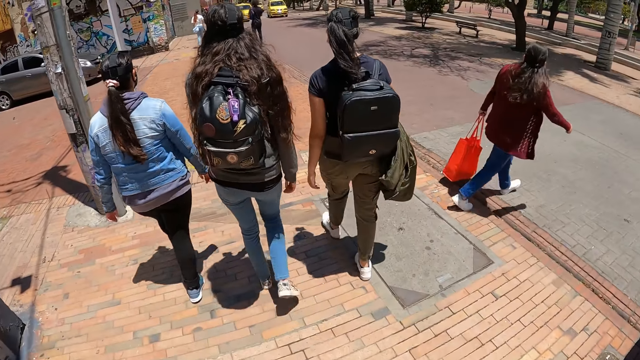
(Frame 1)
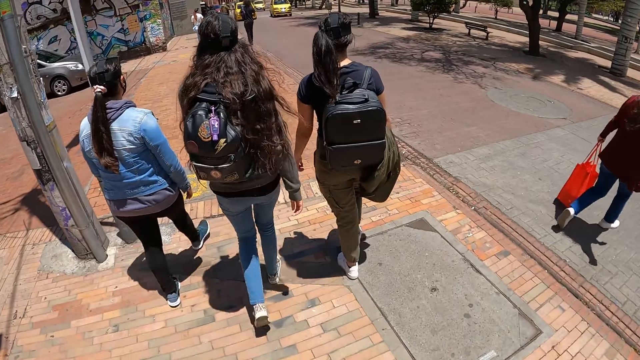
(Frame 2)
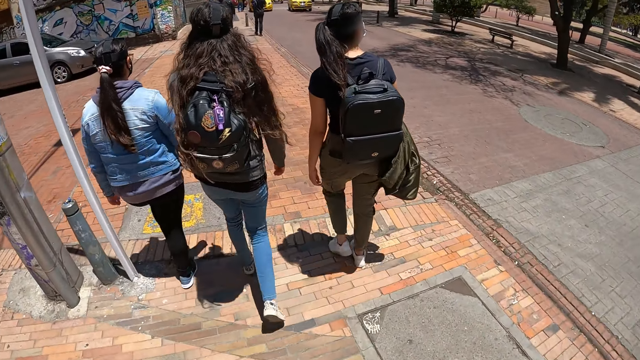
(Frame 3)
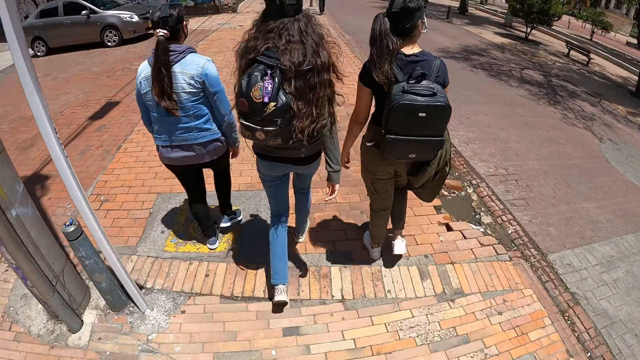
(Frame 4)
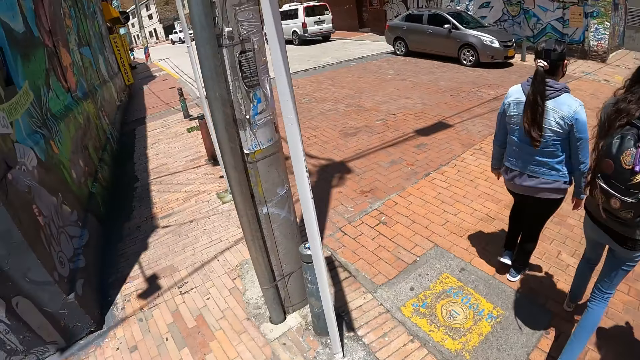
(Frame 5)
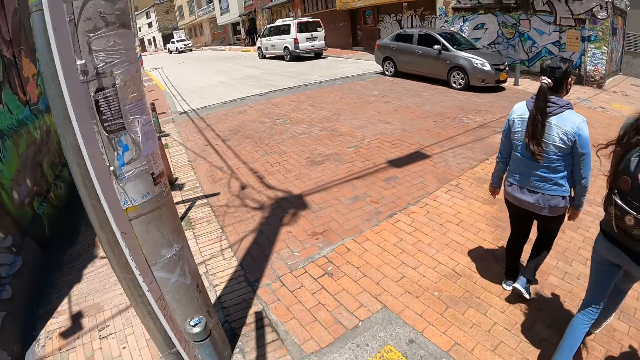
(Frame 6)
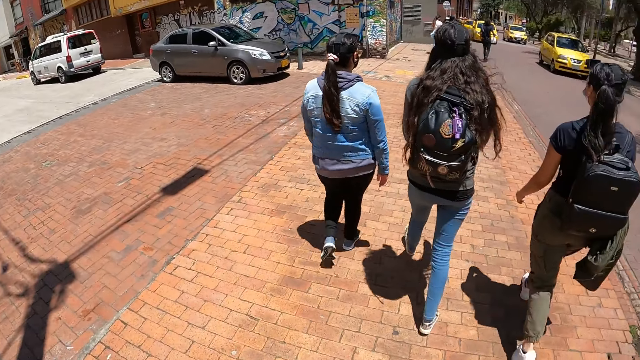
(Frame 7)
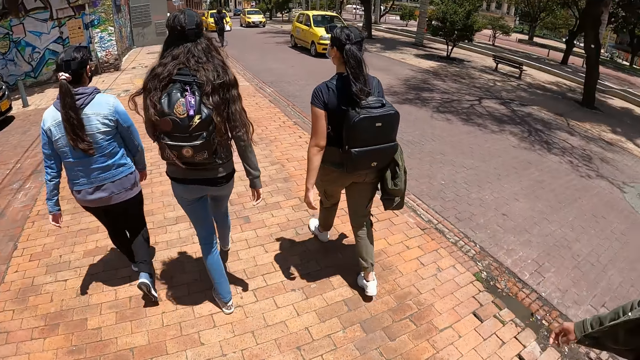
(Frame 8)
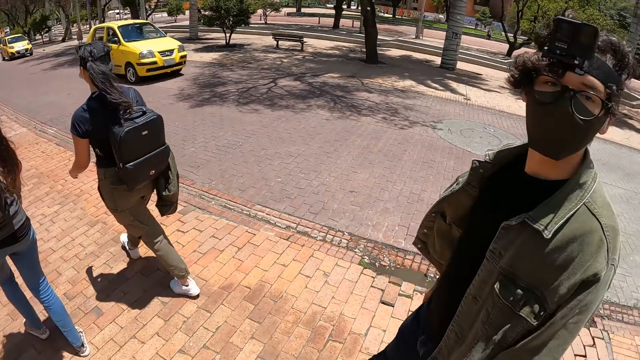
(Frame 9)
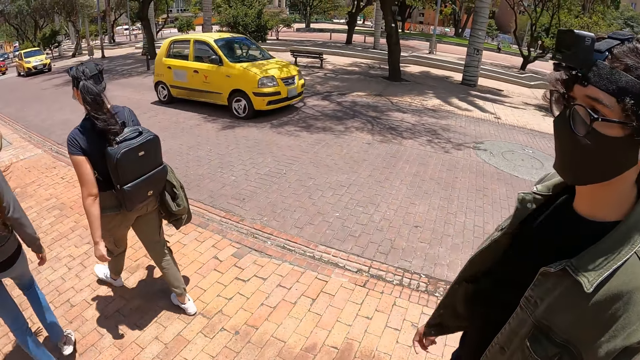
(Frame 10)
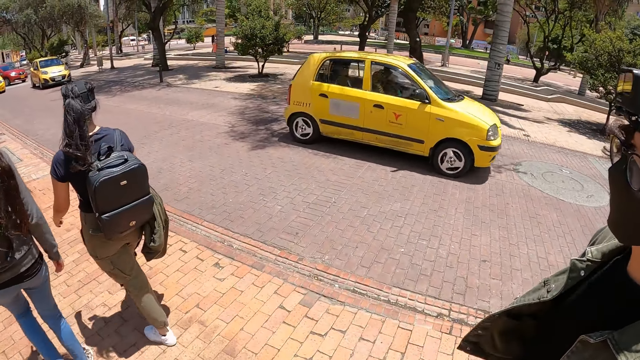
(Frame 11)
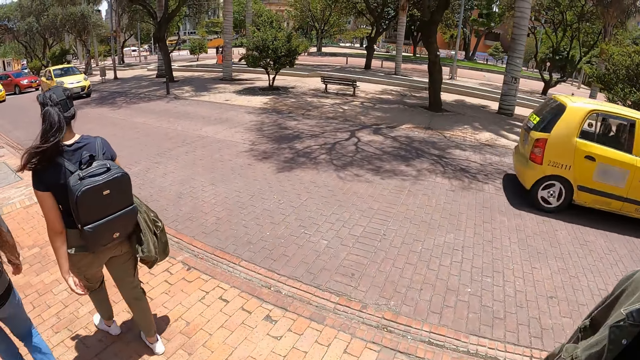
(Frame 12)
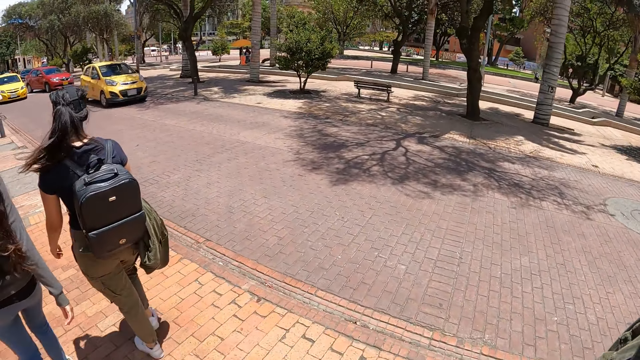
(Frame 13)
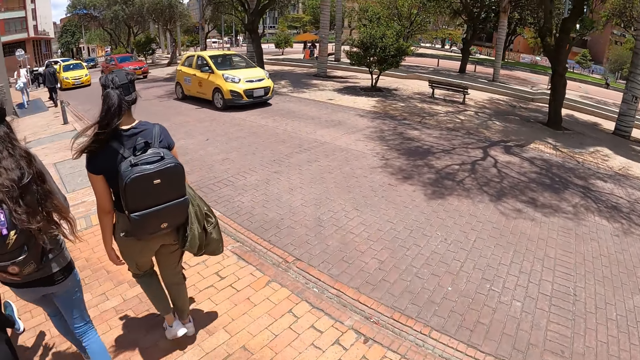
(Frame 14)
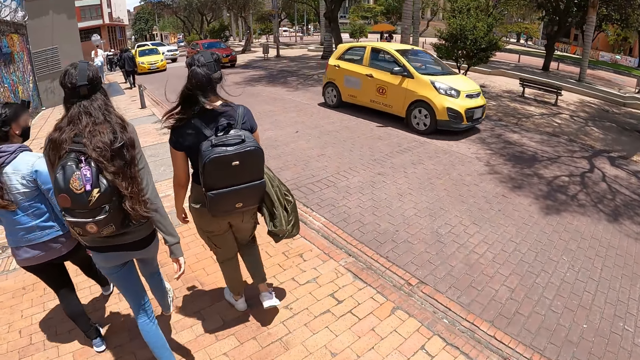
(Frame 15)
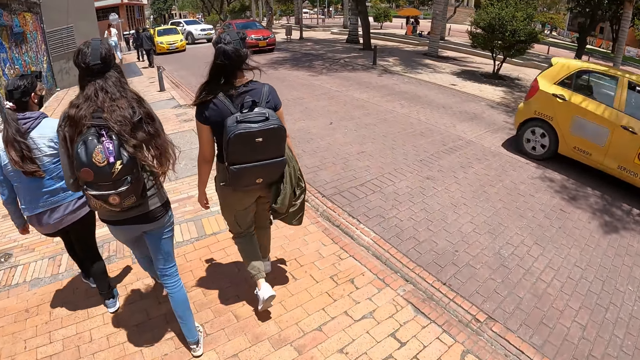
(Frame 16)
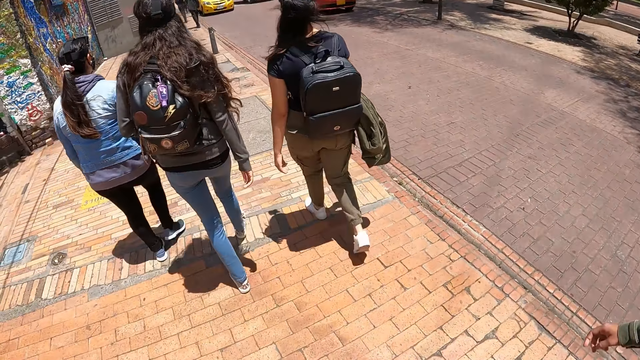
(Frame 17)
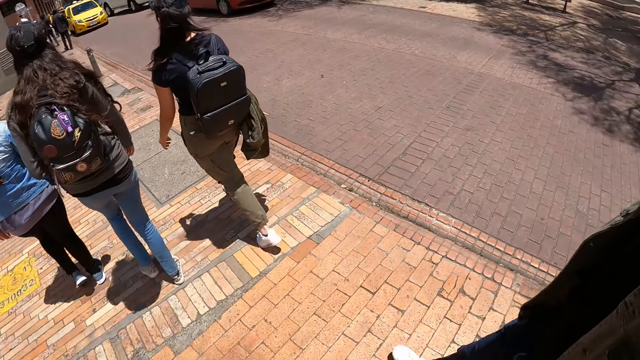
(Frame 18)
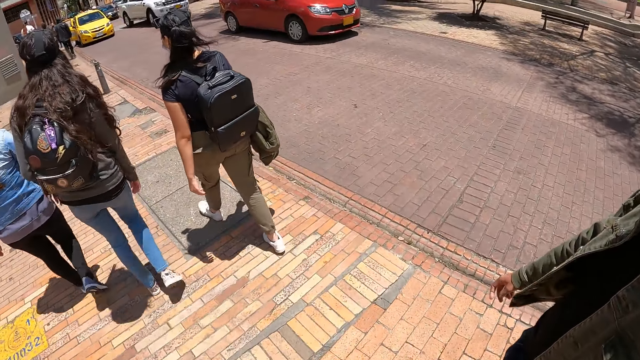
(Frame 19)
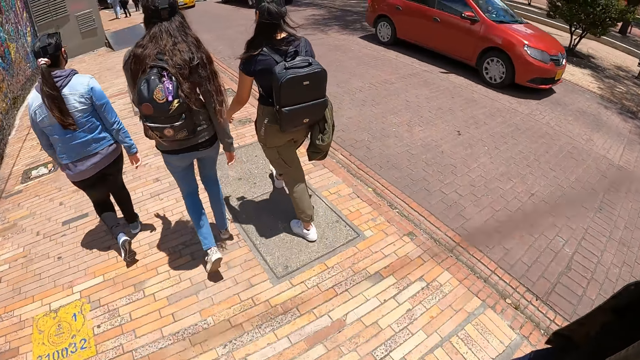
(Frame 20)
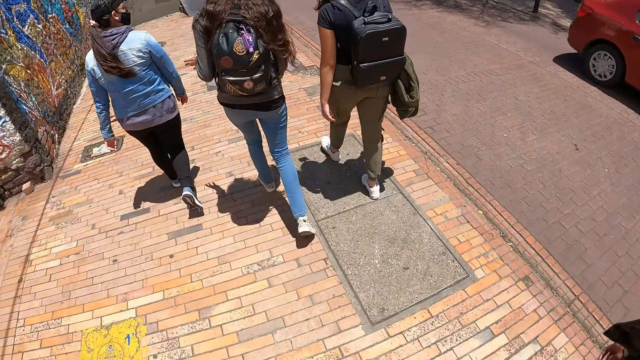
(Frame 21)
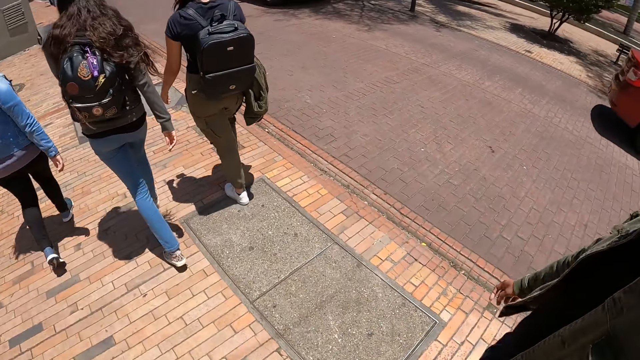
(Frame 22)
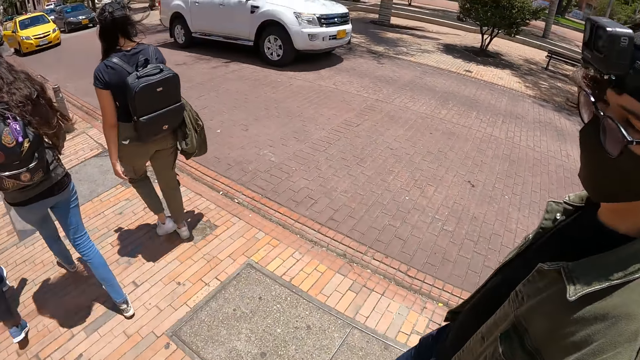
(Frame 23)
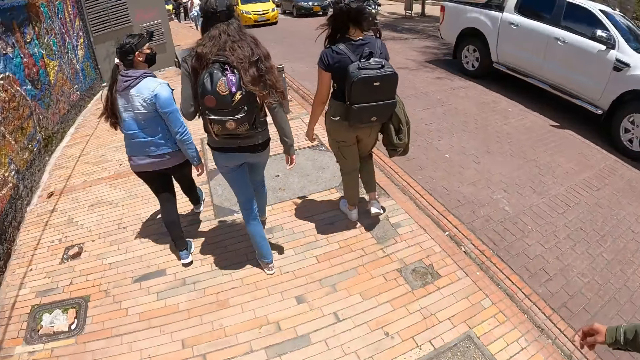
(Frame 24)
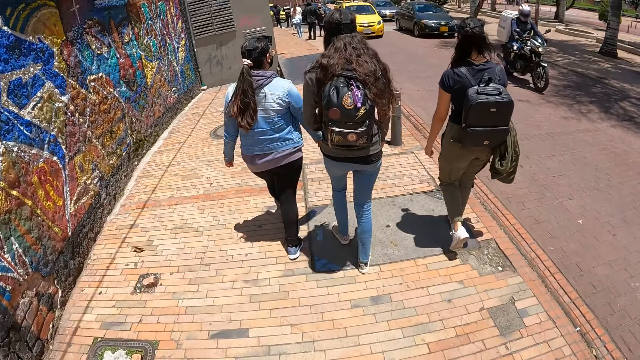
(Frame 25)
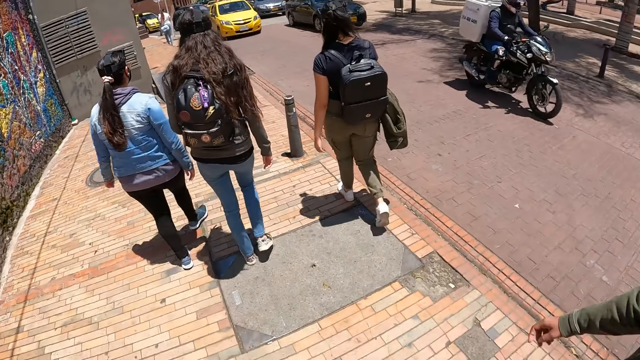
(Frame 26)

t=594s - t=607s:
The camera wearer looks around. They walk on the pavement.

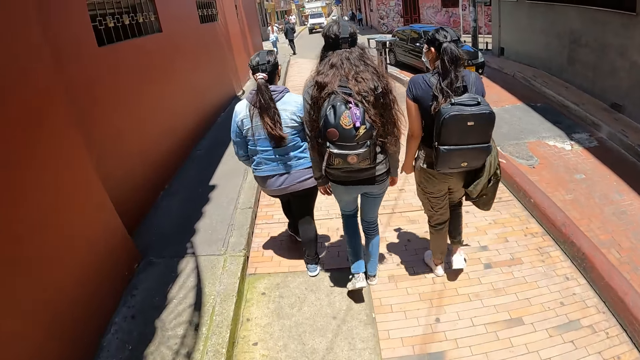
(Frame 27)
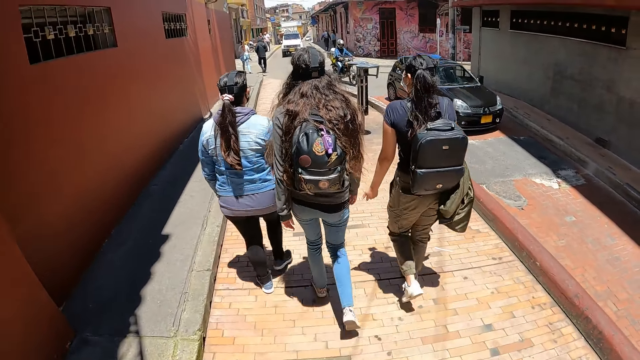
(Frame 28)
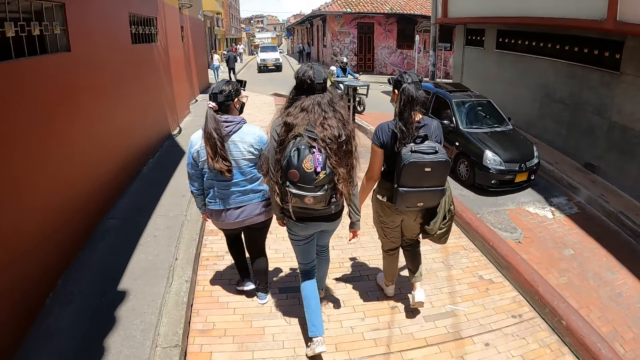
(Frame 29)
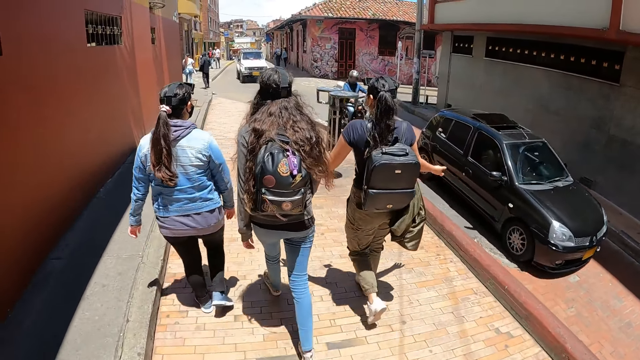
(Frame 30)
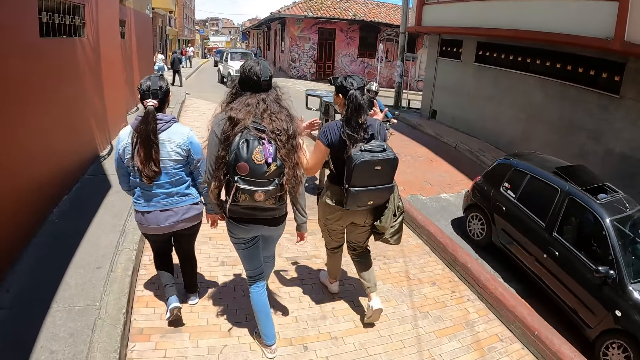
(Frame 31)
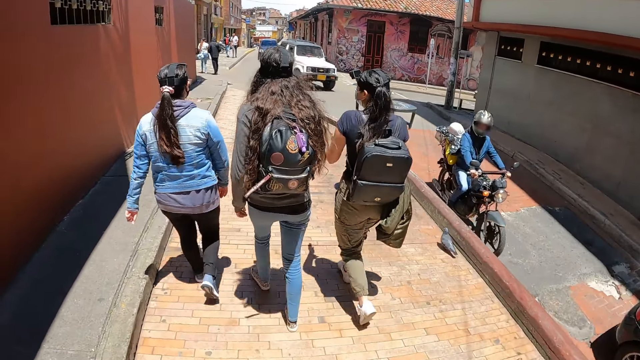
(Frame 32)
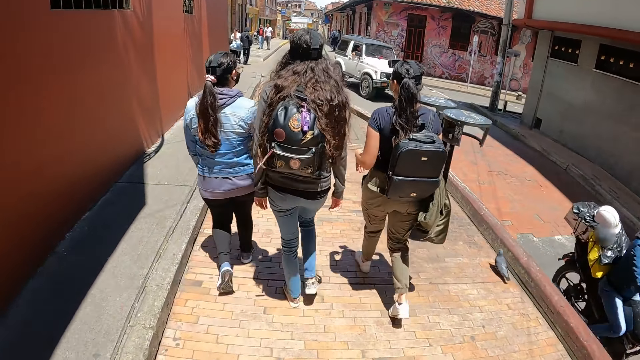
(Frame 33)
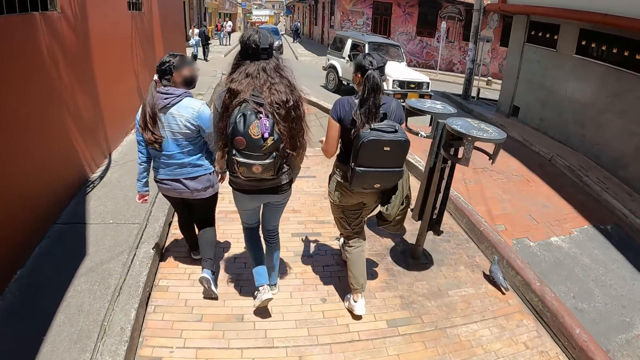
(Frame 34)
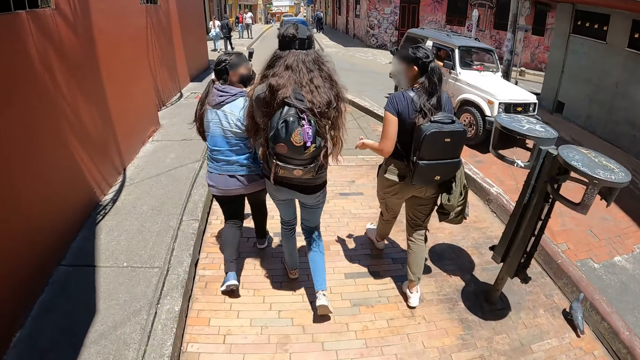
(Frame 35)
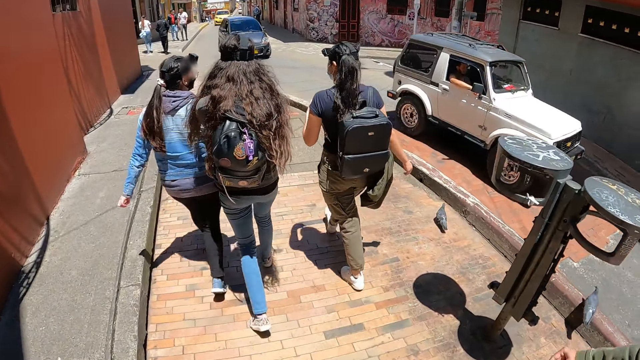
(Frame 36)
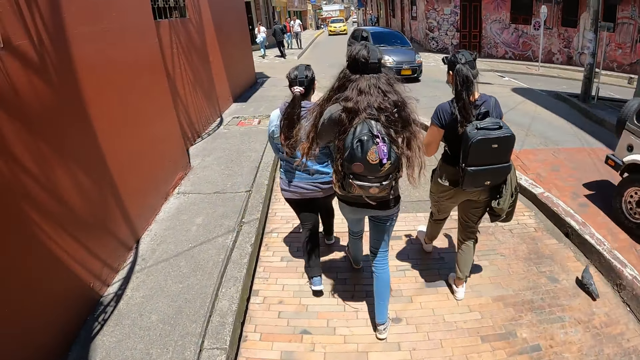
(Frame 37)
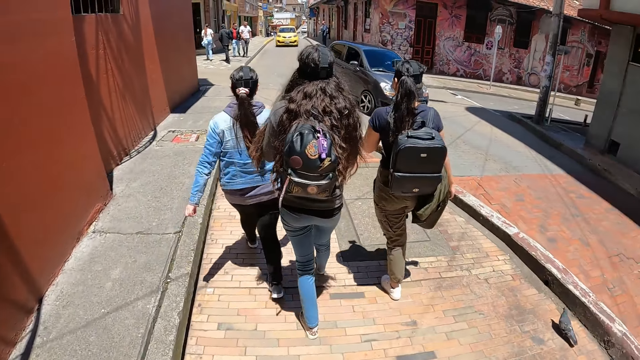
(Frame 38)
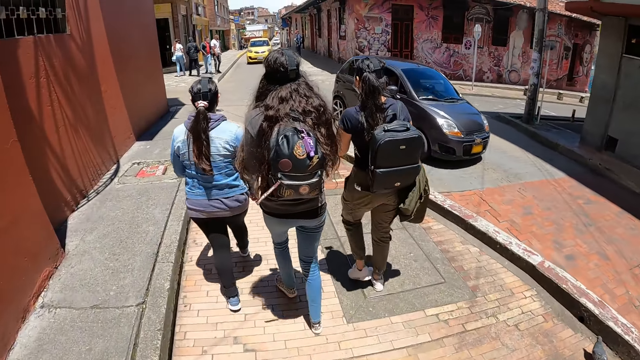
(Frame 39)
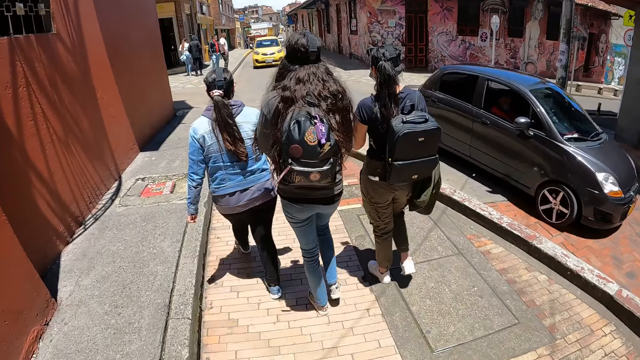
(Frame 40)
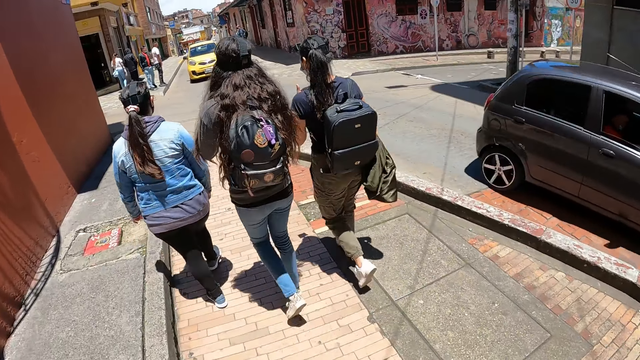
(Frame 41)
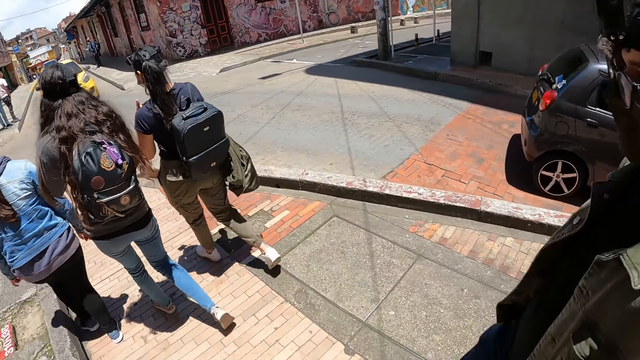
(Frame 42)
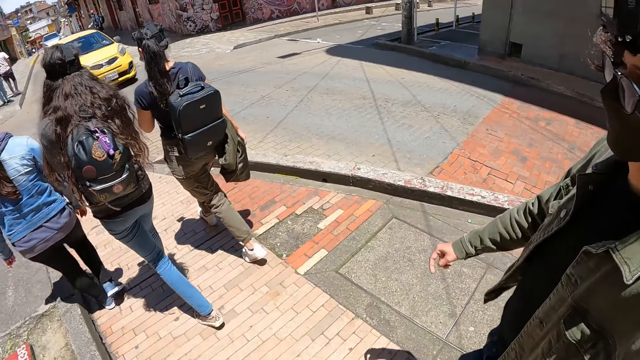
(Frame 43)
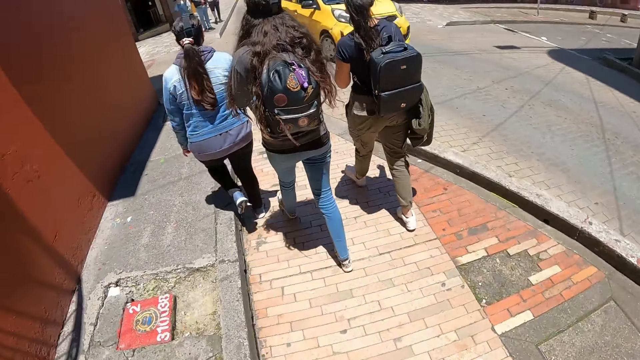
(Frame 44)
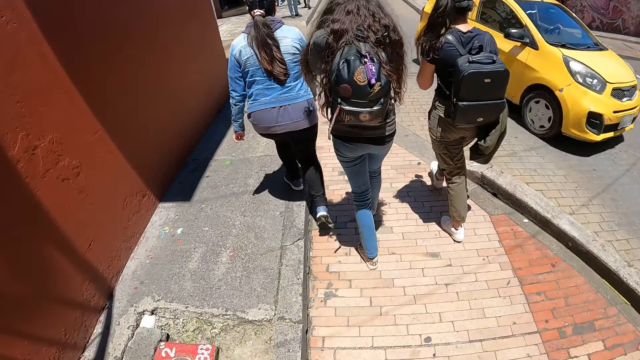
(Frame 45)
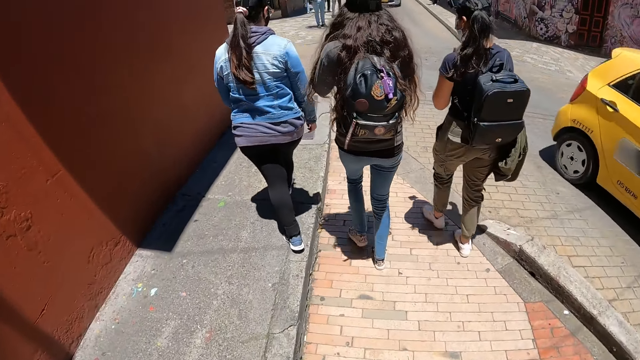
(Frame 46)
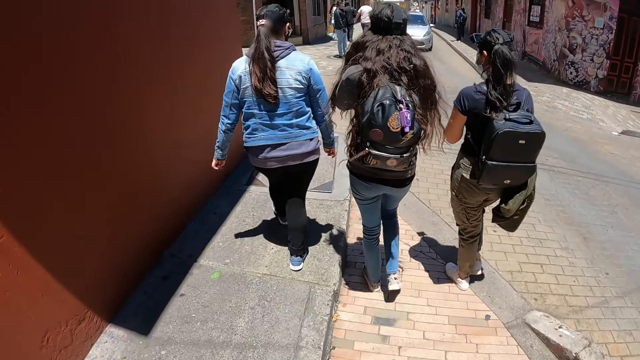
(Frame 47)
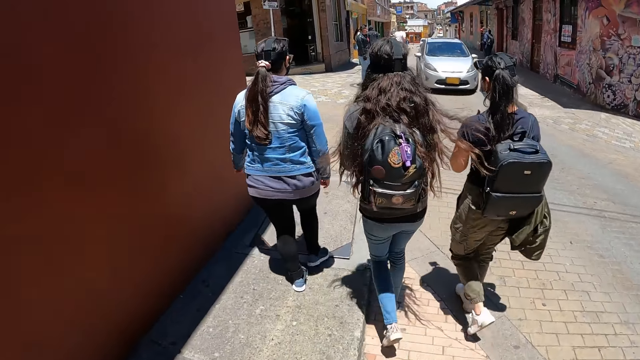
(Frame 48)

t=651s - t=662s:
A lady sways hands.
